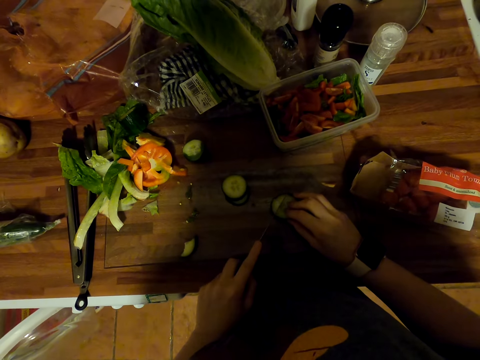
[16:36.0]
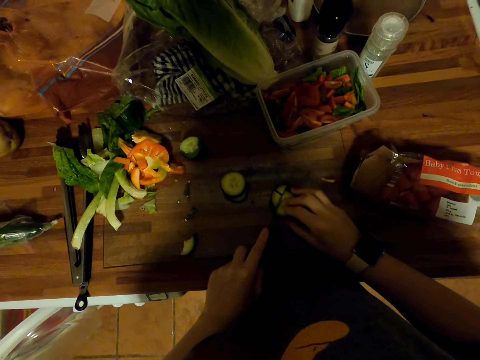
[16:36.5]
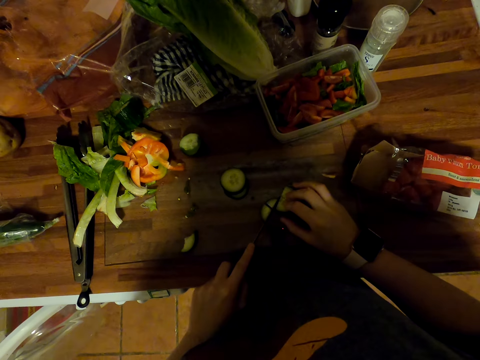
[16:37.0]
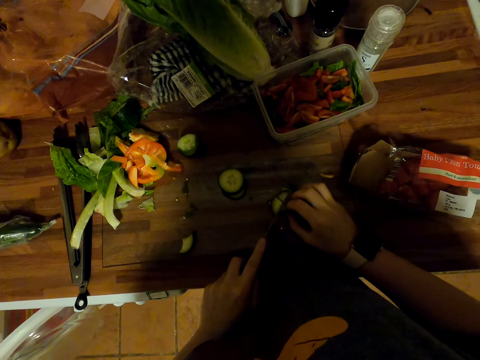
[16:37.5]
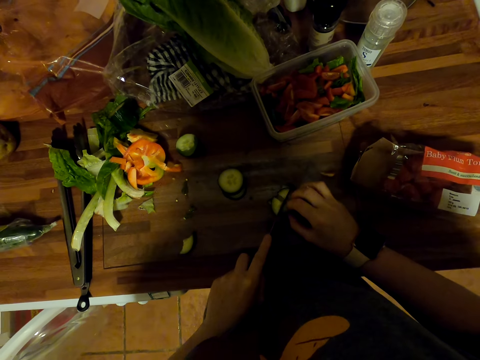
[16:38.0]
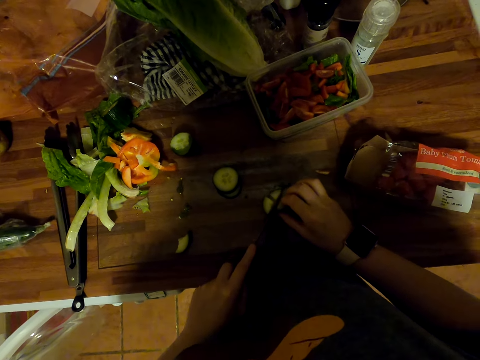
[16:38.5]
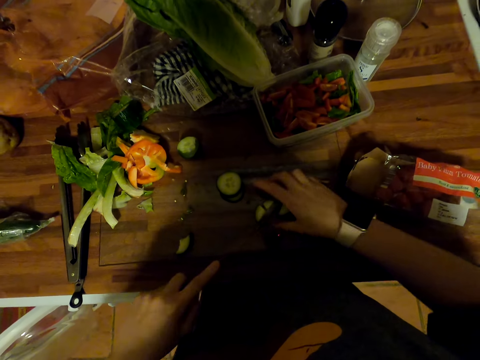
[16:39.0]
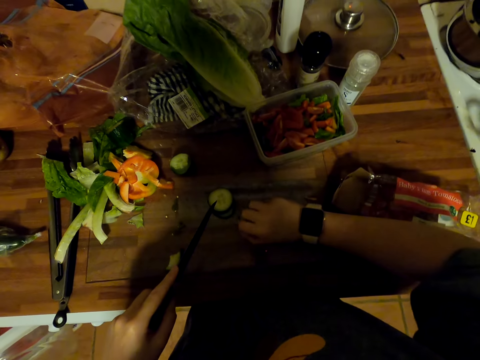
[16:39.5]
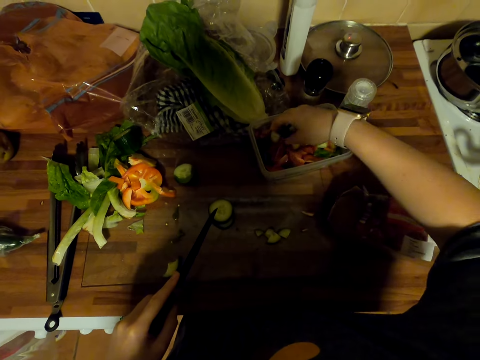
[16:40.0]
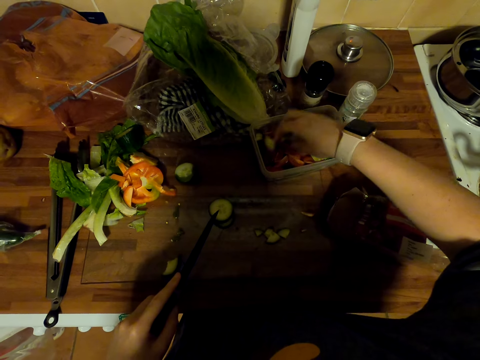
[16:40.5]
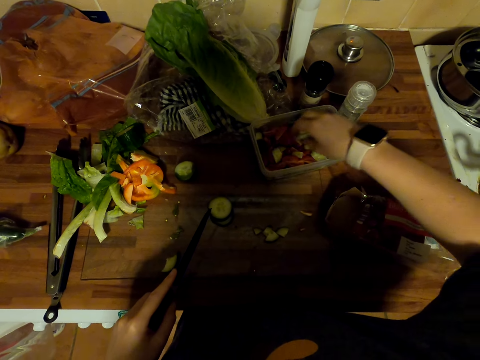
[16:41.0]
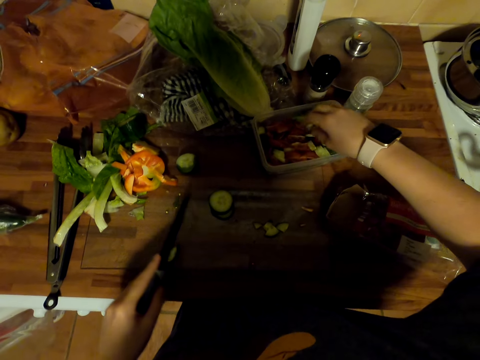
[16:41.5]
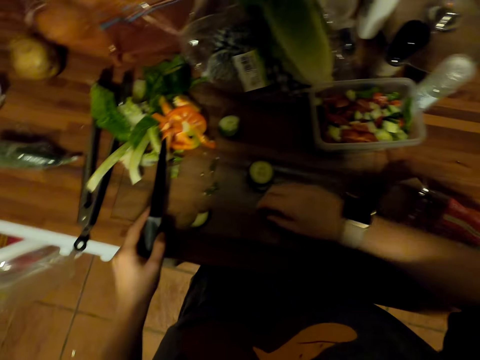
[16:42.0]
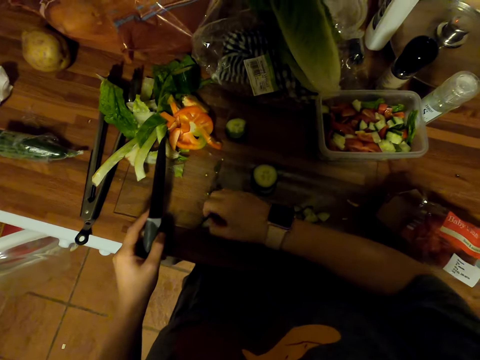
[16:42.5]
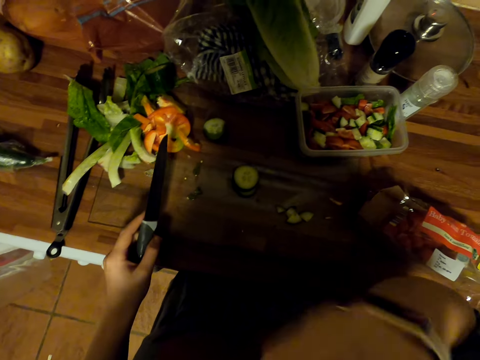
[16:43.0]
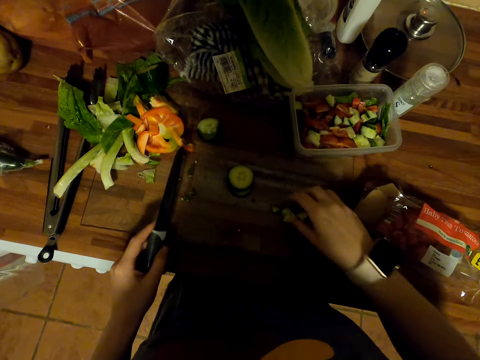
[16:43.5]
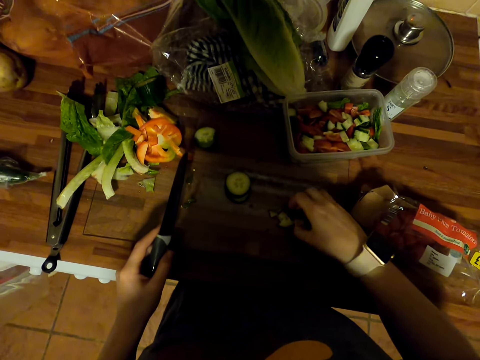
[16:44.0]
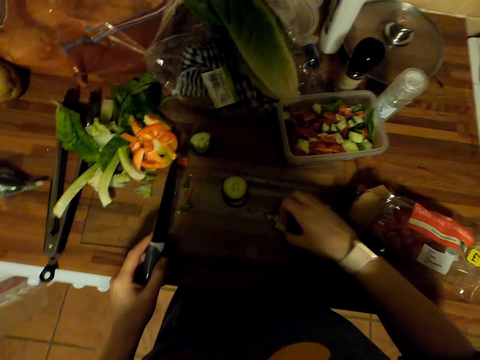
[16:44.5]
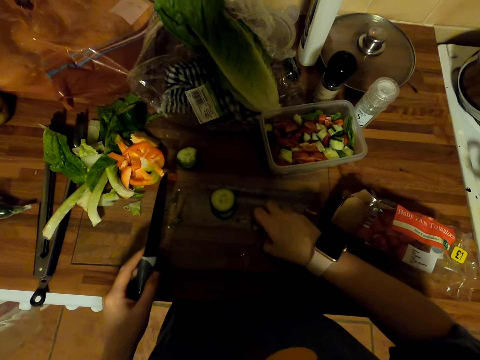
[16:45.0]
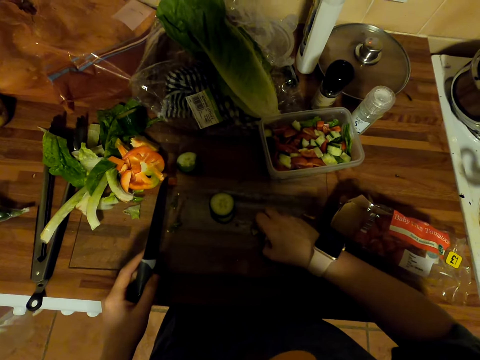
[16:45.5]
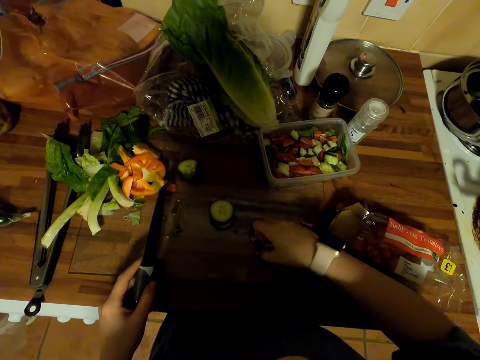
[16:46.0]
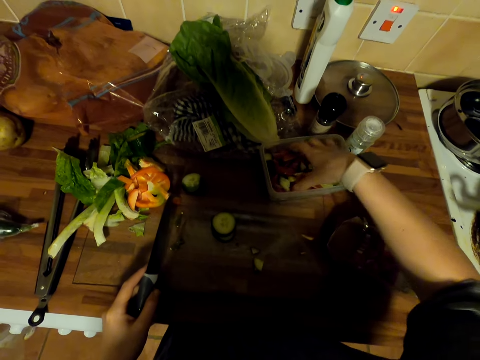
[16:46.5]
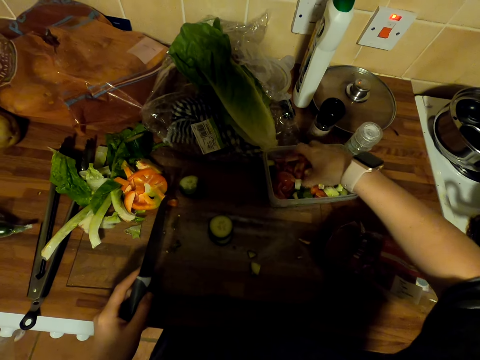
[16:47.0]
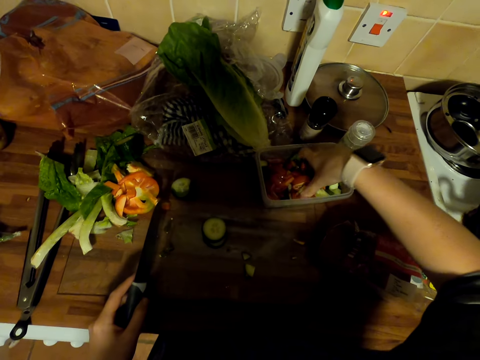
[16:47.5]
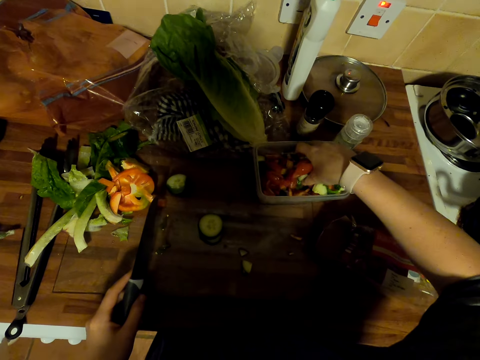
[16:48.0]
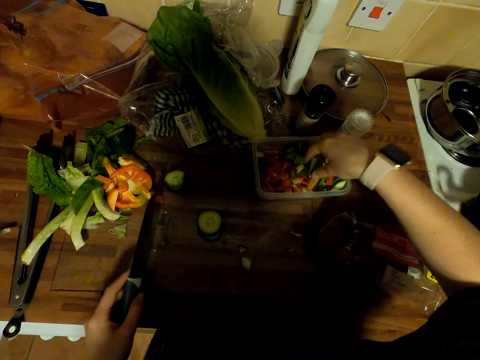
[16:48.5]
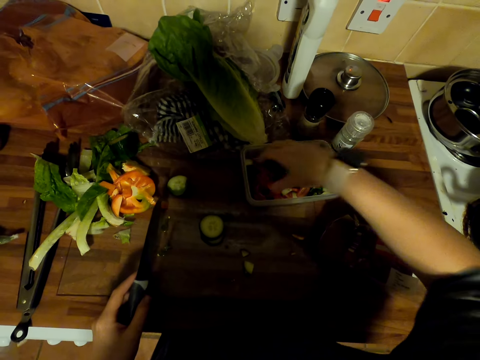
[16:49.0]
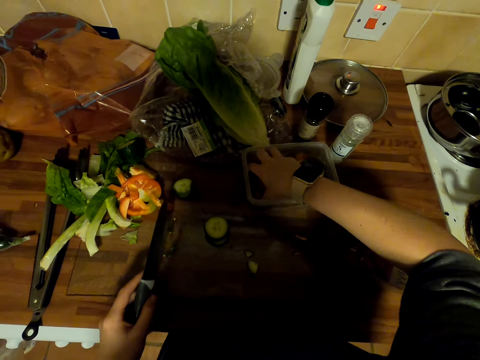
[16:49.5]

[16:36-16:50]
The camera wearer cuts cucumbers with a knife on the chopping board. They pick the cucumbers on the chopping board. They put the cucumbers in a dish. They pick the cucumber on the chopping board. They eat the cucumber. They pick the cucumber on the chopping board. They put the cucumbers in the dish. They mix salad in the dish with hand.

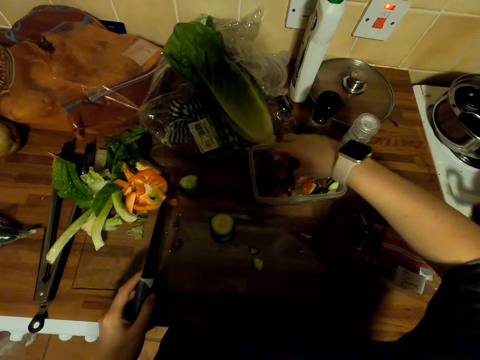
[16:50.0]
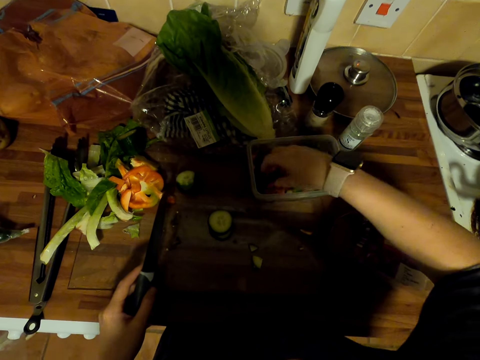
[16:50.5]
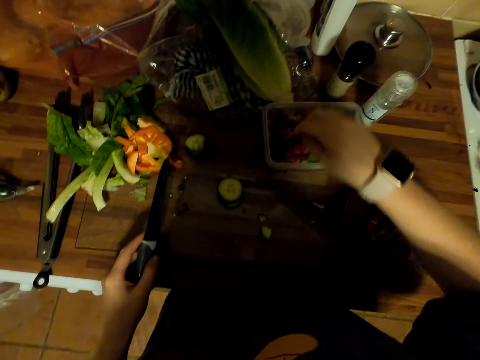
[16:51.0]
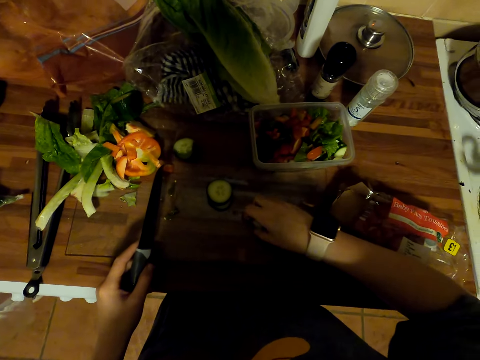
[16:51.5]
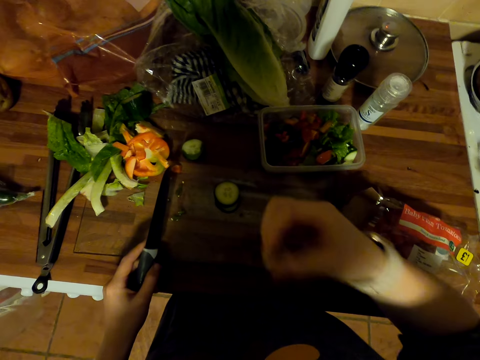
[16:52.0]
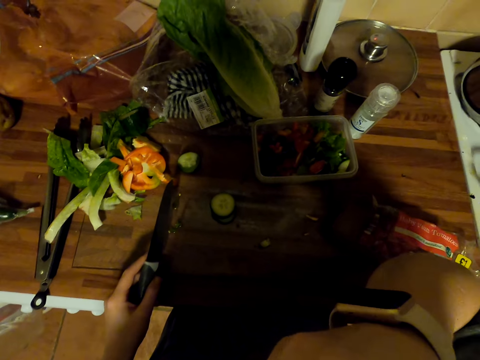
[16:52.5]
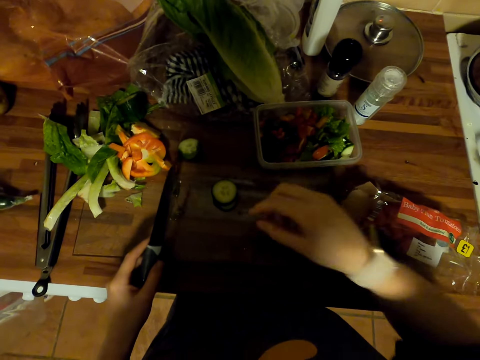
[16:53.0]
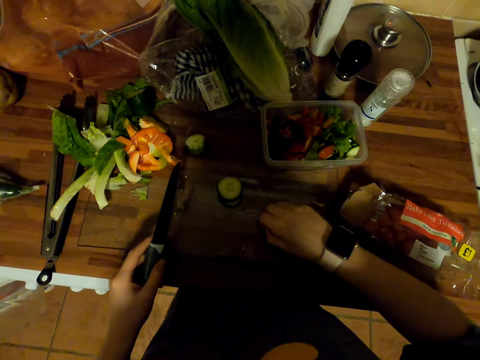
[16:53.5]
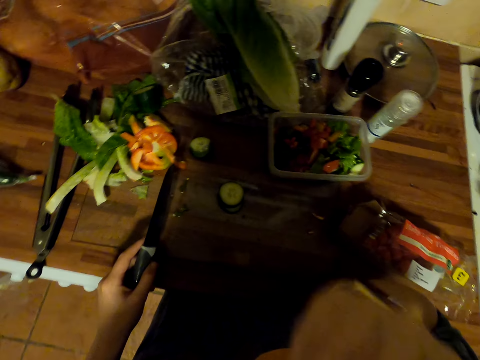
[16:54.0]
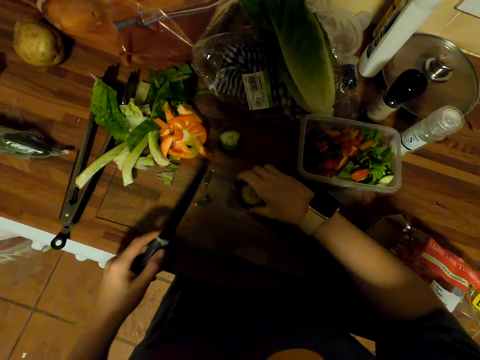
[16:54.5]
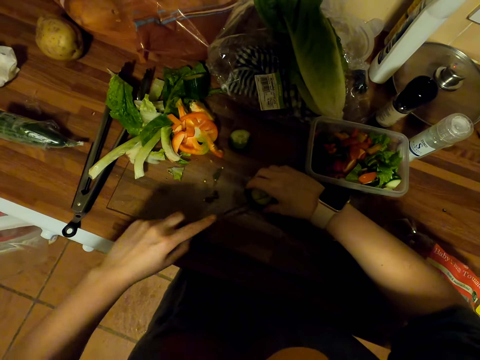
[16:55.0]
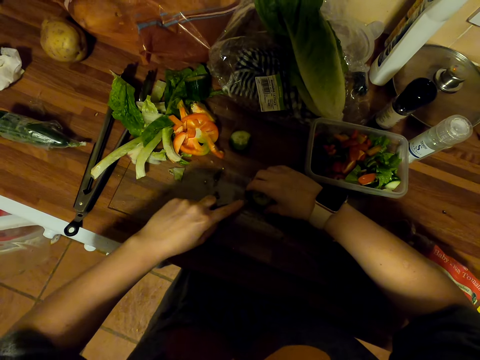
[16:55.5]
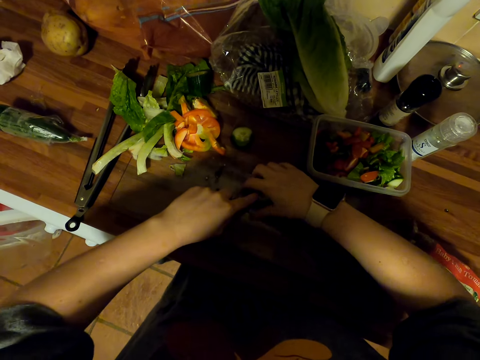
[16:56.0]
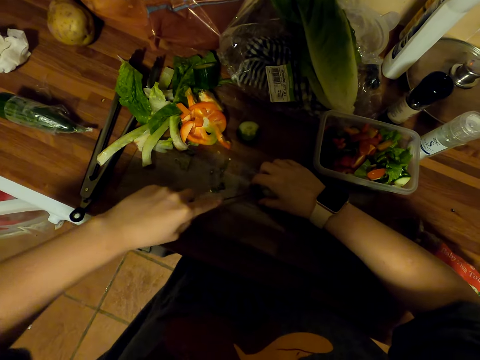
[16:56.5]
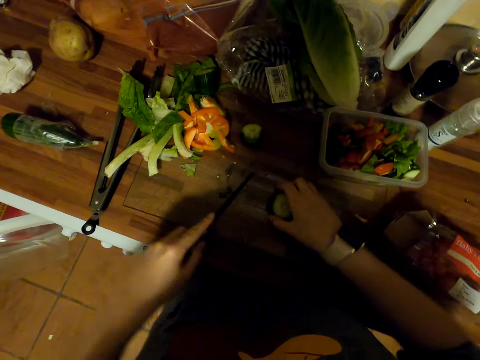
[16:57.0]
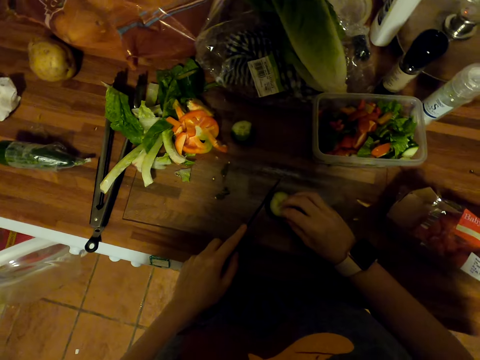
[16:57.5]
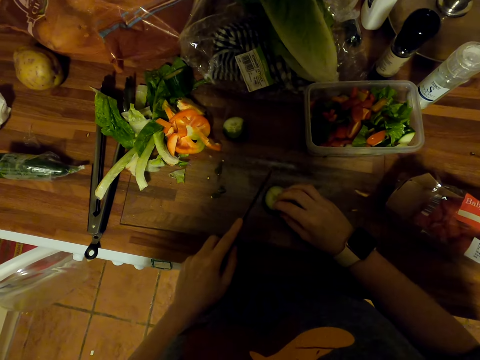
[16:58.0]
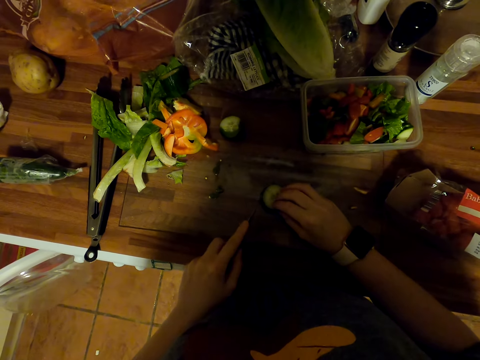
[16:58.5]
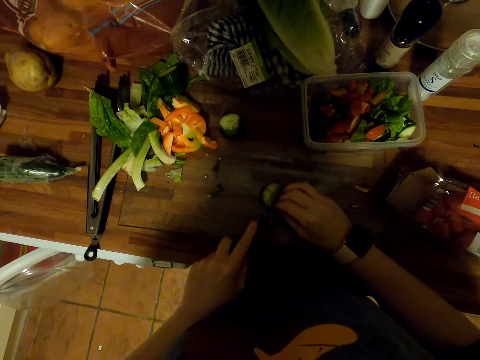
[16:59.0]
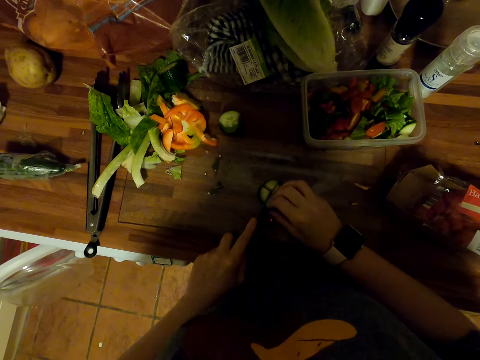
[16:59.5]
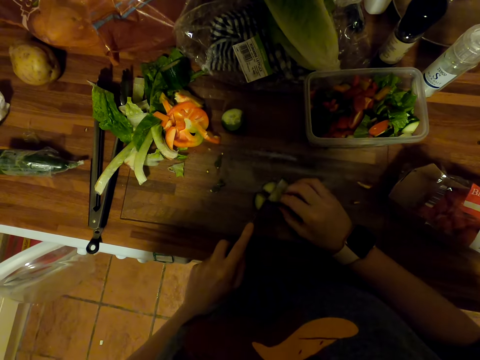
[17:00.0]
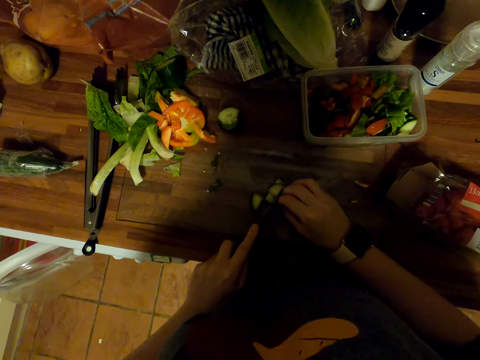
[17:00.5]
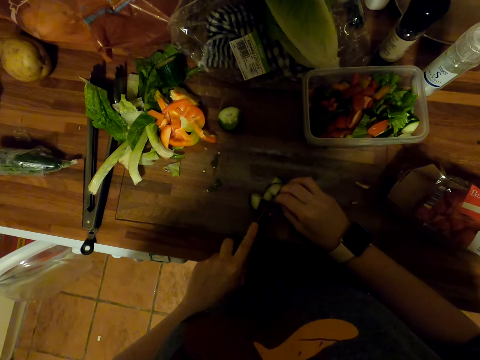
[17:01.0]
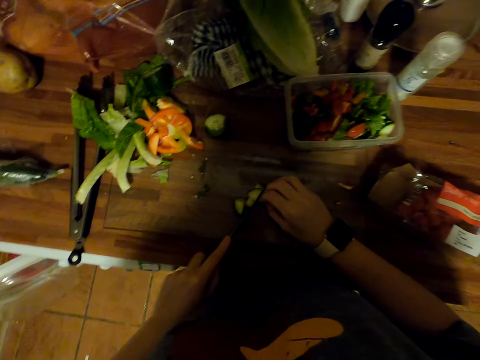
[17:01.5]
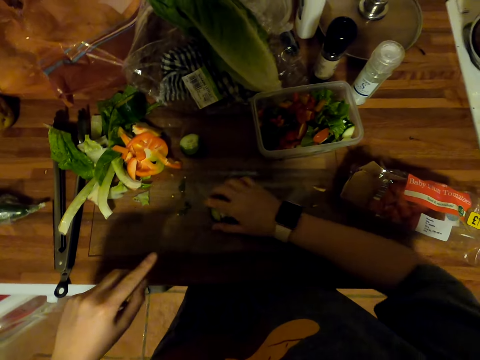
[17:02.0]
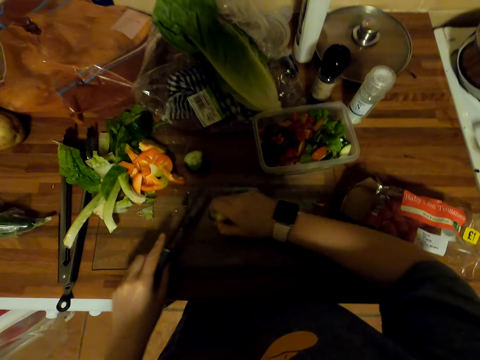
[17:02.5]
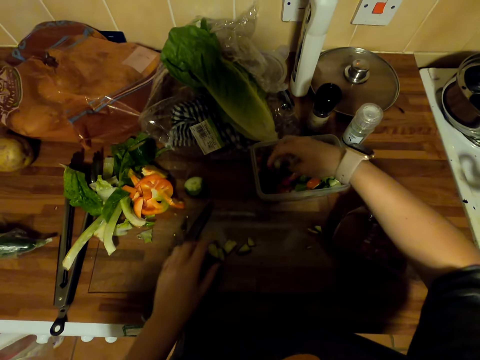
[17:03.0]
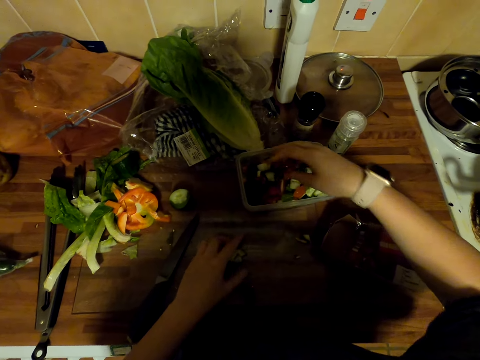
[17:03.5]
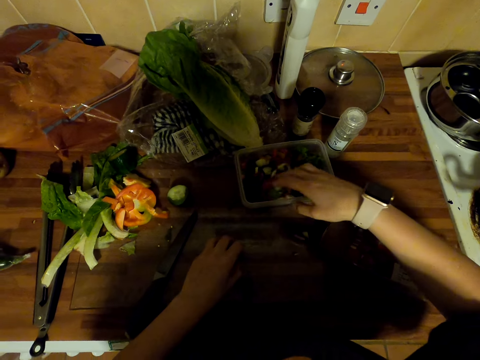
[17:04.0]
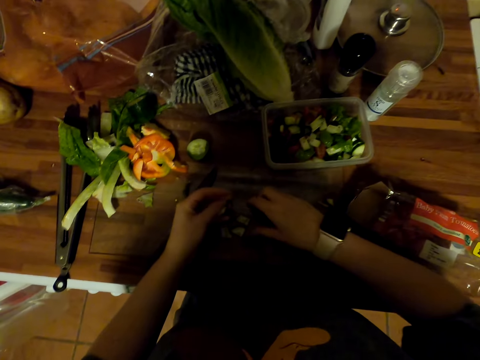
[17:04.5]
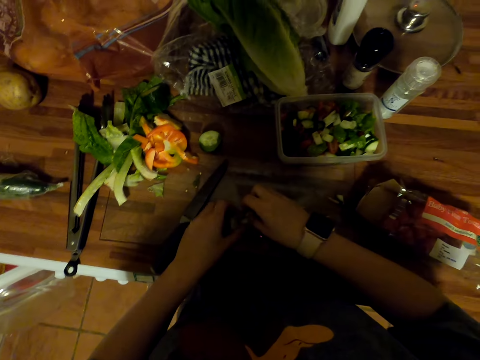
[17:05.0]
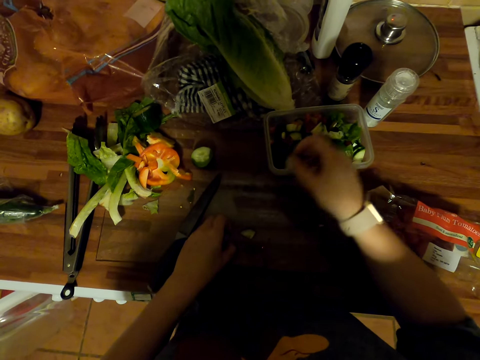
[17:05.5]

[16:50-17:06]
The camera wearer picks a cucumber on the chopping board. They eat the cucumber. They pick the cucumber on the chopping board. They eat the cucumber. They hold the cucumber on the chopping board. They cut the cucumbers with a knife on the chopping board. They move the cucumbers on the chopping board. They cut the cucumbers with the knife on the chopping board. They pick the cucumbers on the chopping board. They put the knife on the chopping board. They put the cucumbers in a dish. They pick the cucumbers on the chopping board.
